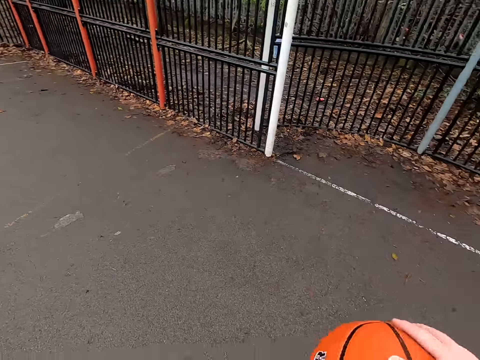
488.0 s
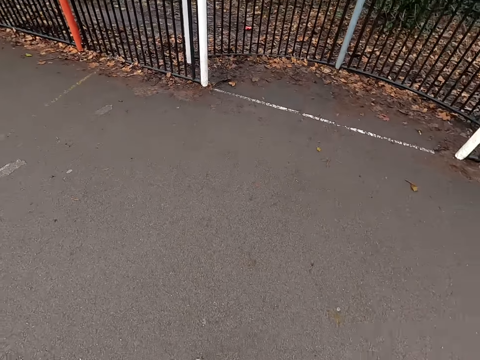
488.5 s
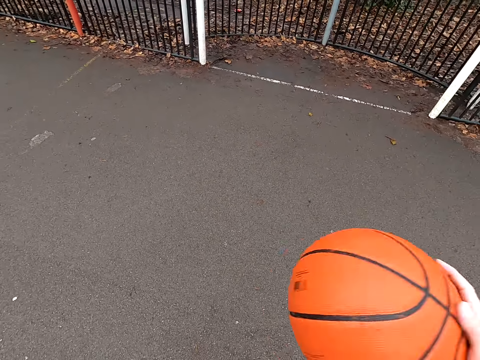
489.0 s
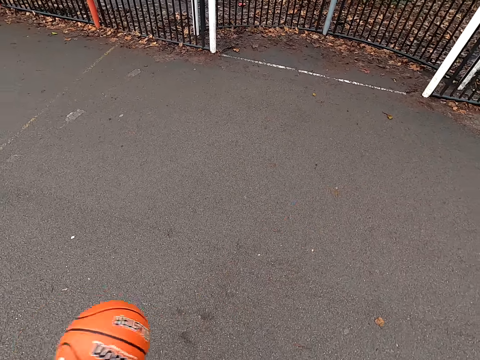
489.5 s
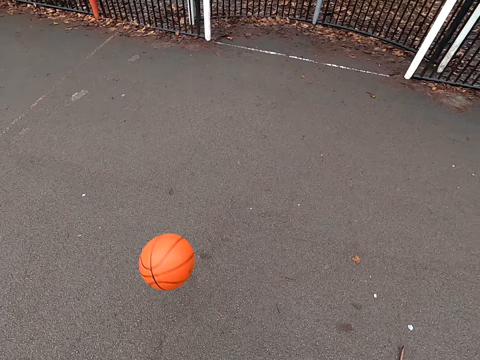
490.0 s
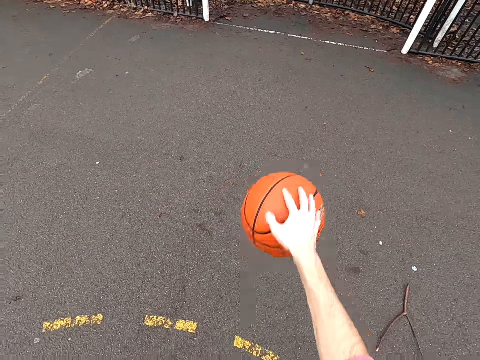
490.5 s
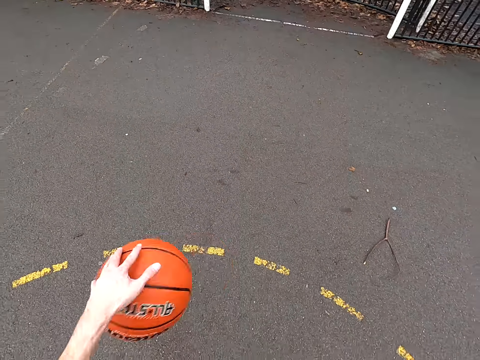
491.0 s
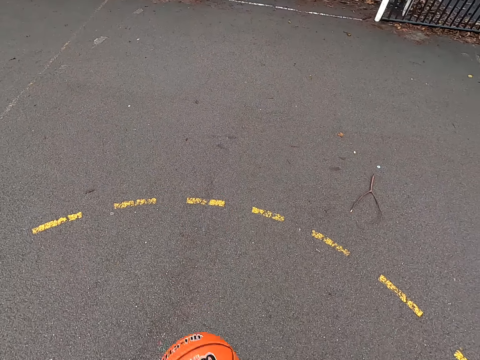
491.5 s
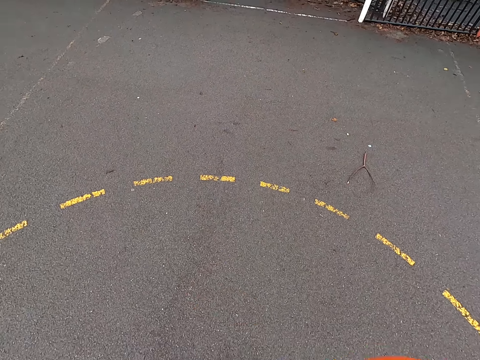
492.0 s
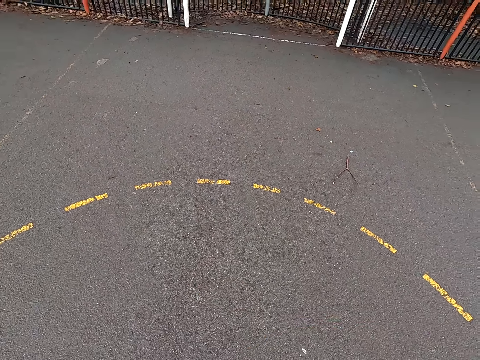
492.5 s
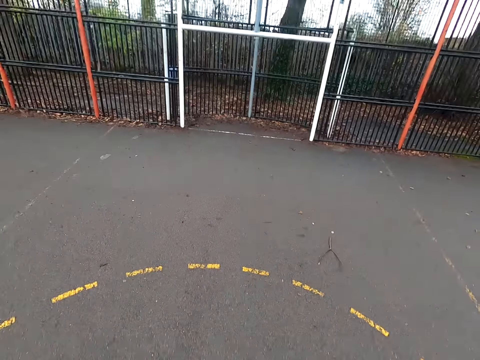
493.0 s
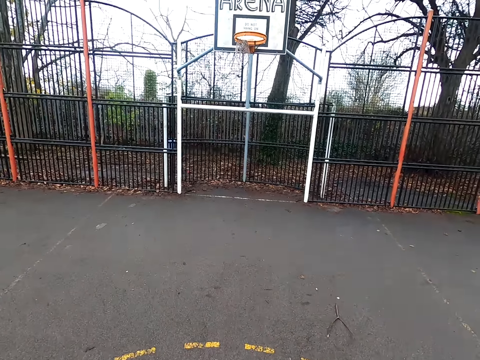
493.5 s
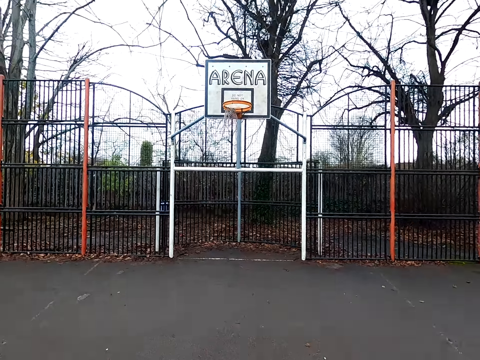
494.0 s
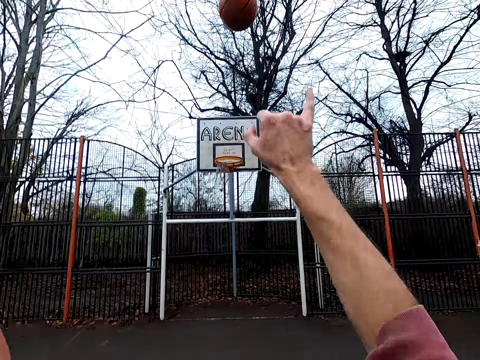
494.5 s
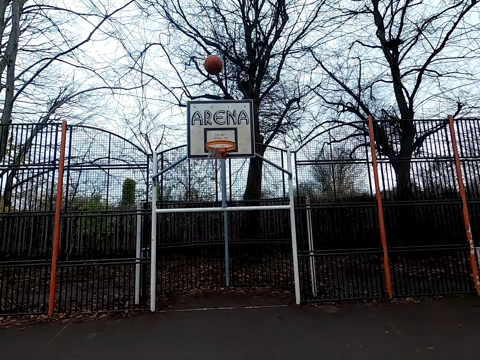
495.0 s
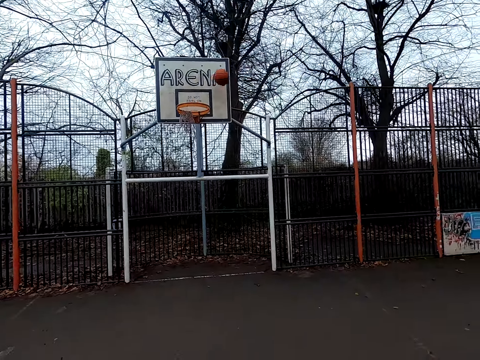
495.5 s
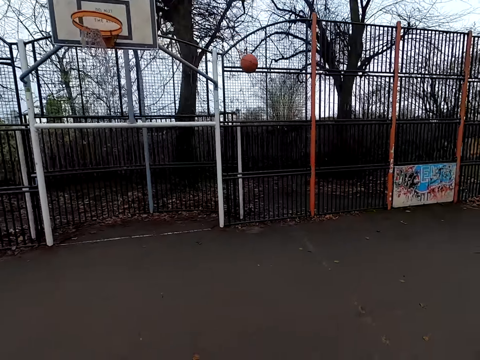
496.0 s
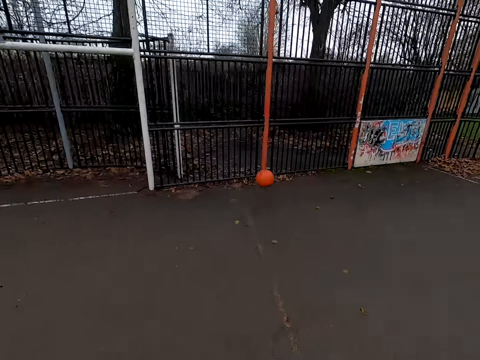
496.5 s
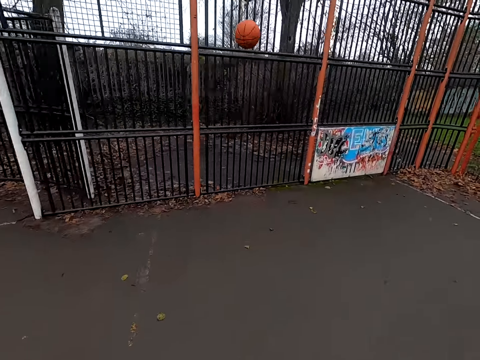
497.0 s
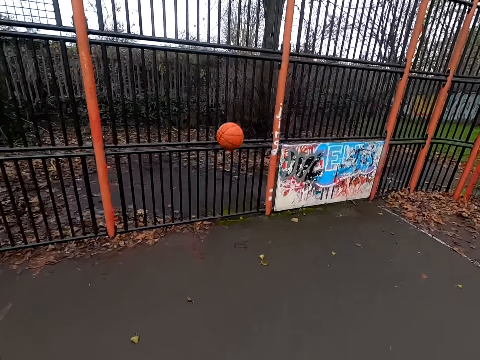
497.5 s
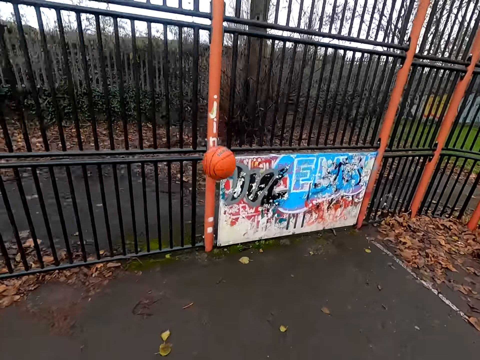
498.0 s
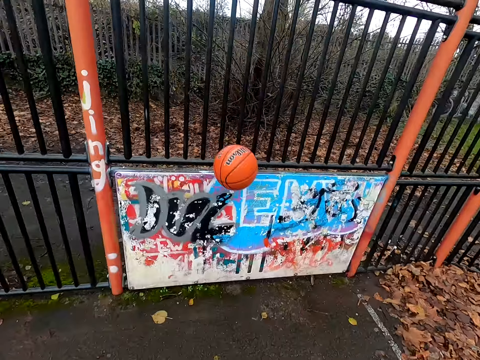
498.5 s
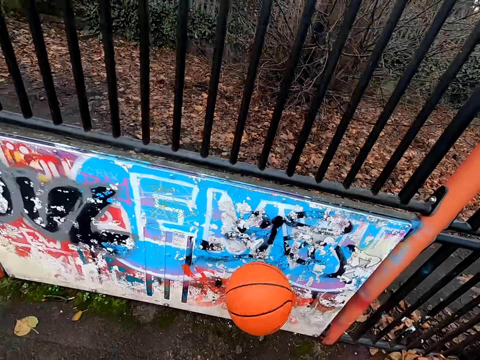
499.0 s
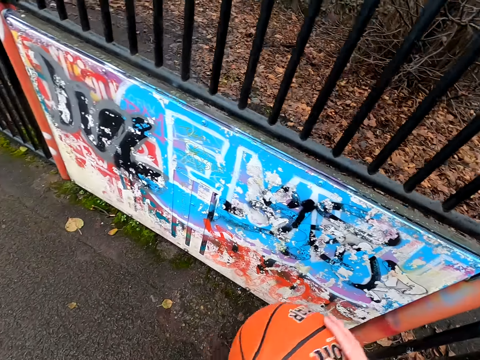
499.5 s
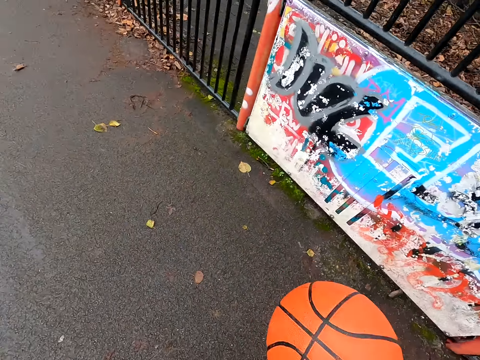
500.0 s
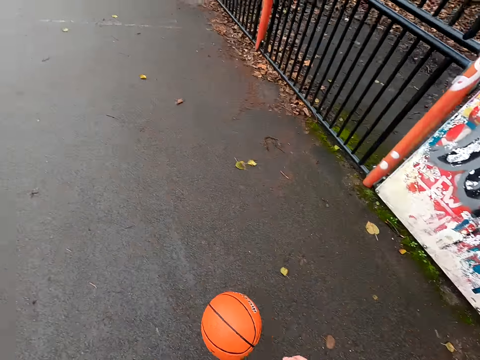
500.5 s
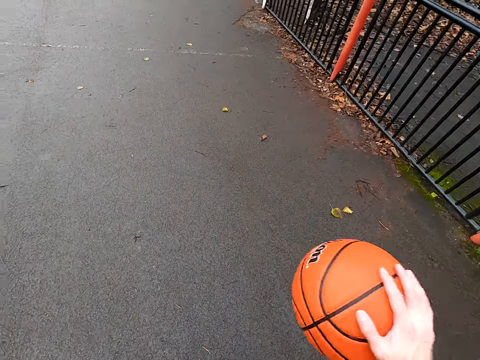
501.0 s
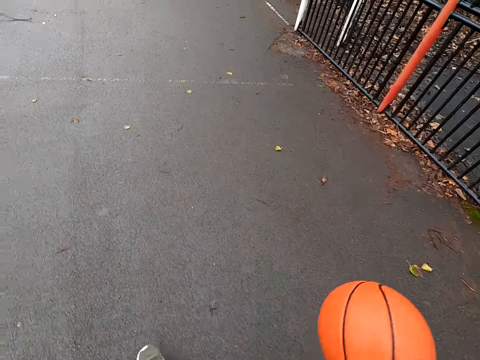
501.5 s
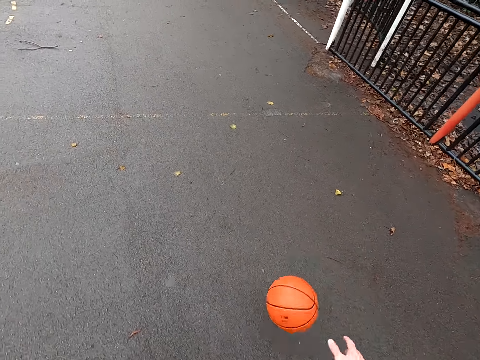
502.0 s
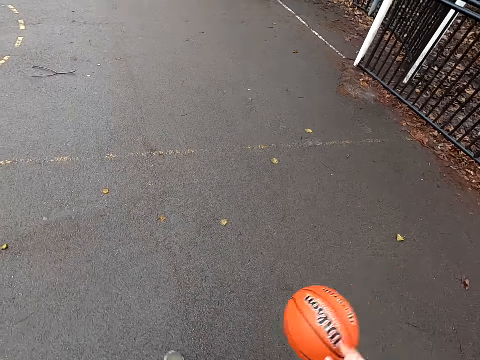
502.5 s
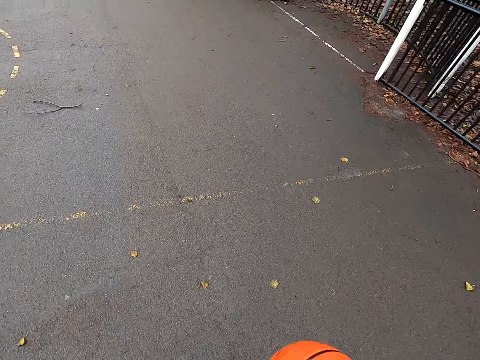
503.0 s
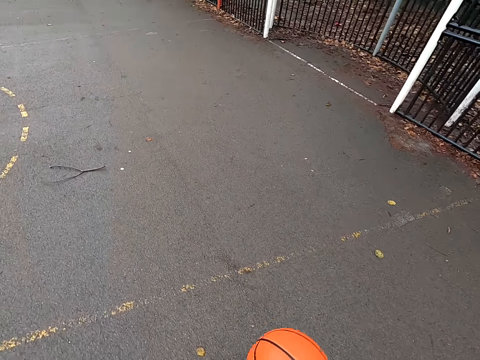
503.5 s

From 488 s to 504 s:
The camera wearer takes the ball and dribbles the ball. They shoot the ball. They walk around. They take the ball and dribble the ball.

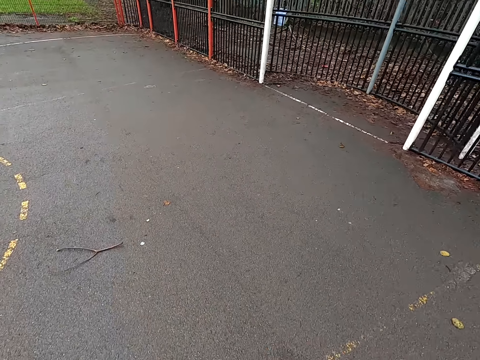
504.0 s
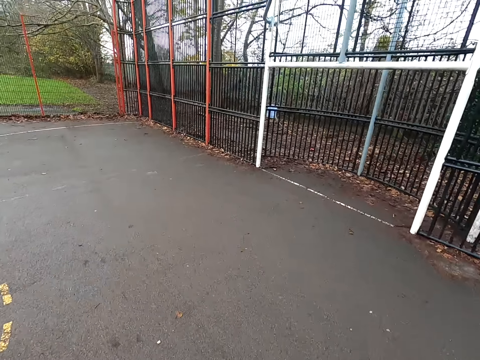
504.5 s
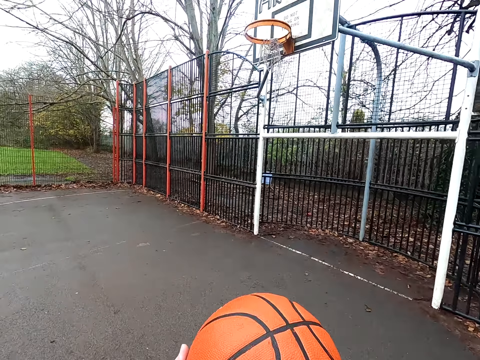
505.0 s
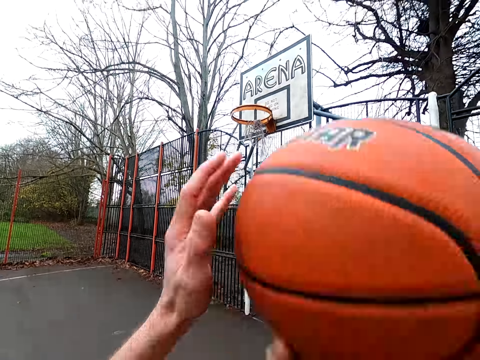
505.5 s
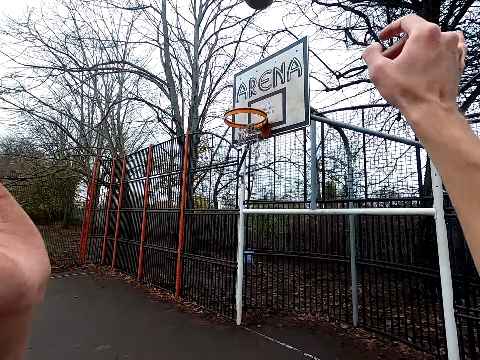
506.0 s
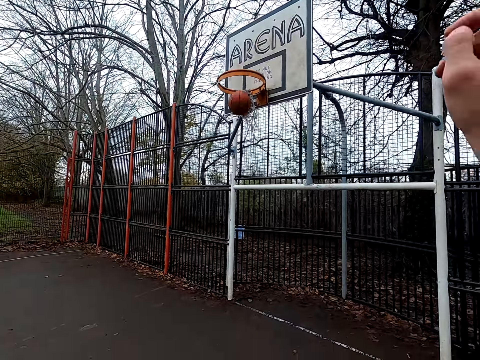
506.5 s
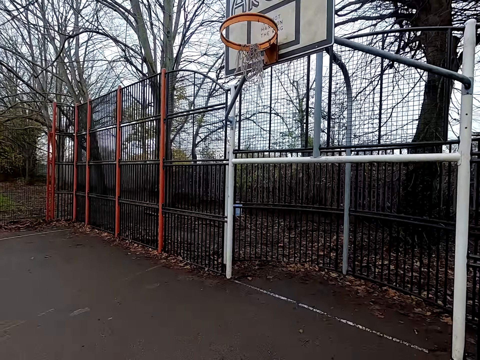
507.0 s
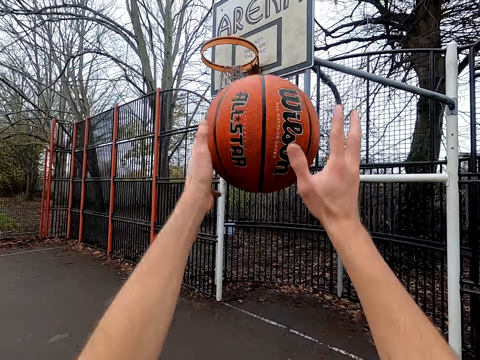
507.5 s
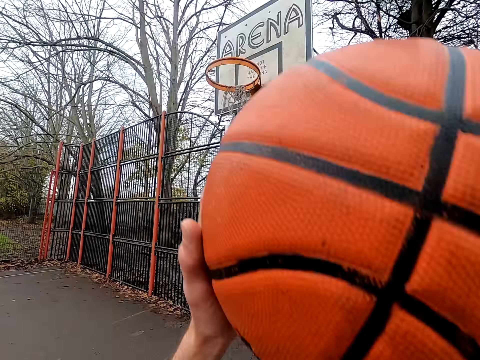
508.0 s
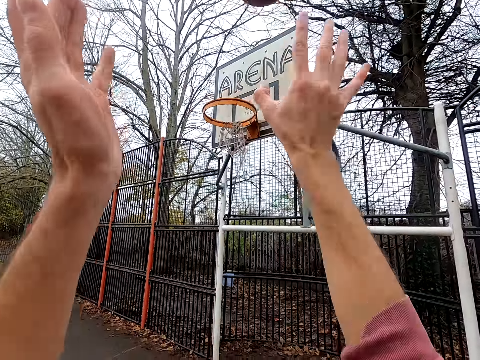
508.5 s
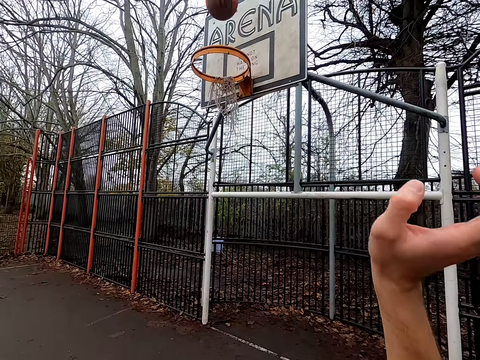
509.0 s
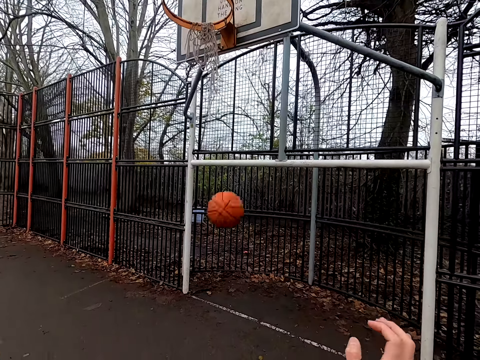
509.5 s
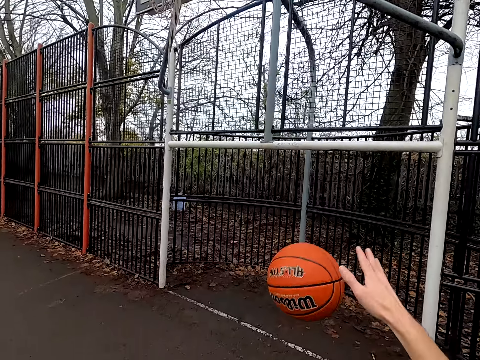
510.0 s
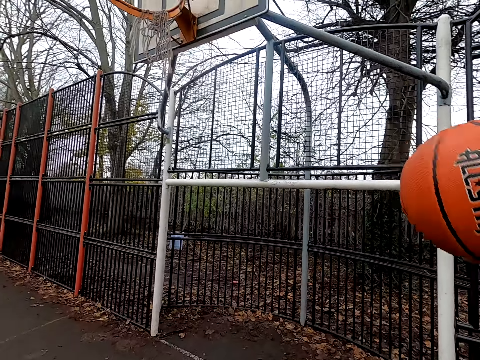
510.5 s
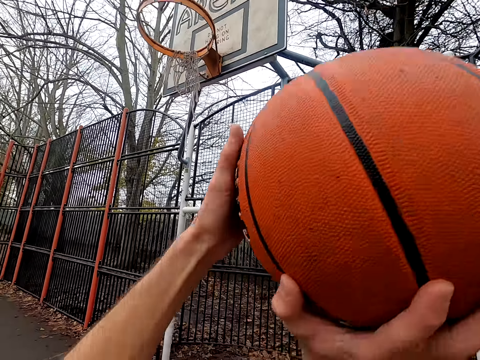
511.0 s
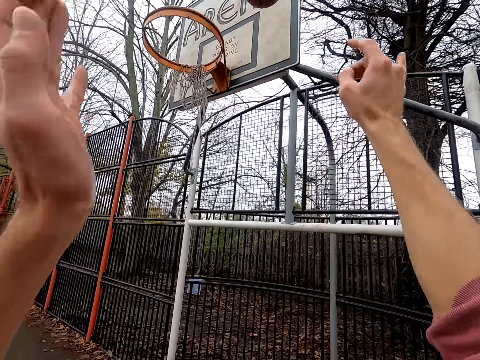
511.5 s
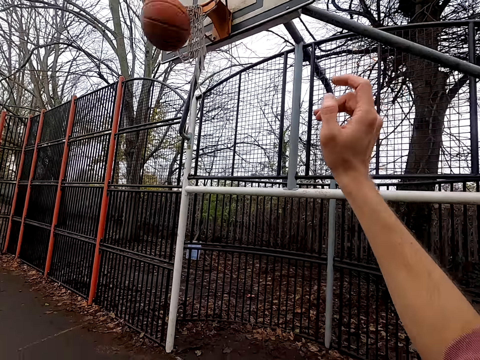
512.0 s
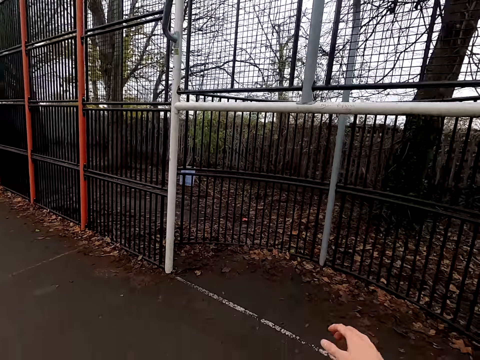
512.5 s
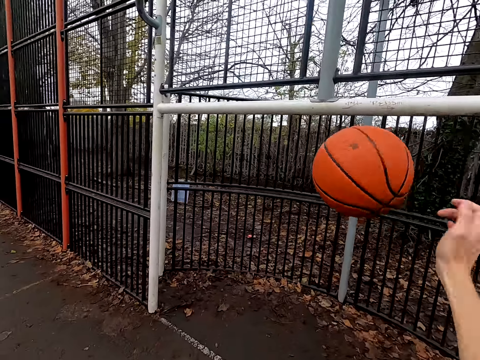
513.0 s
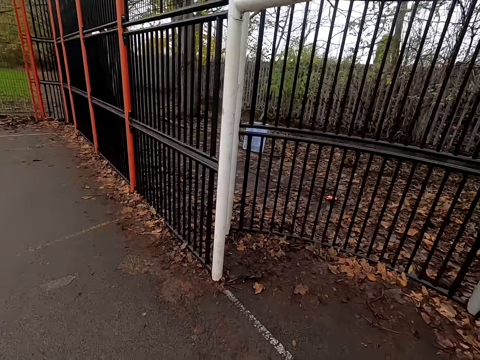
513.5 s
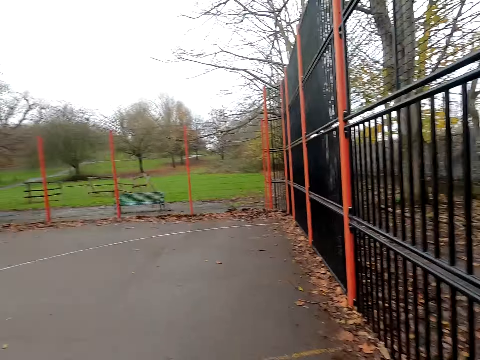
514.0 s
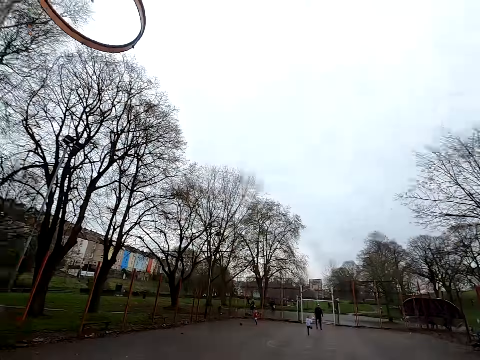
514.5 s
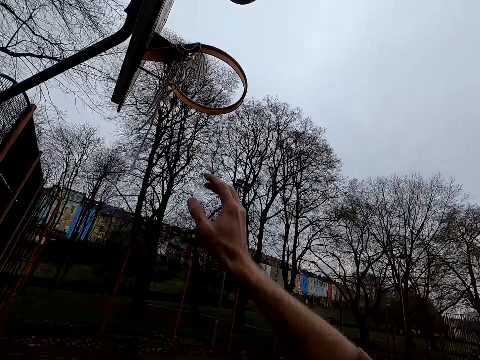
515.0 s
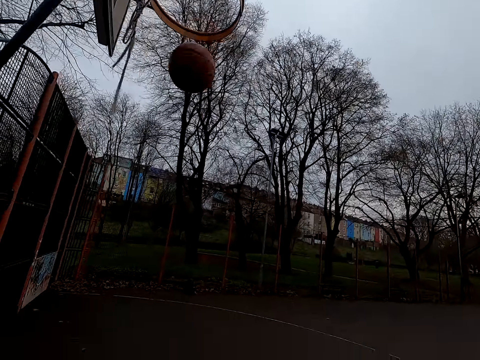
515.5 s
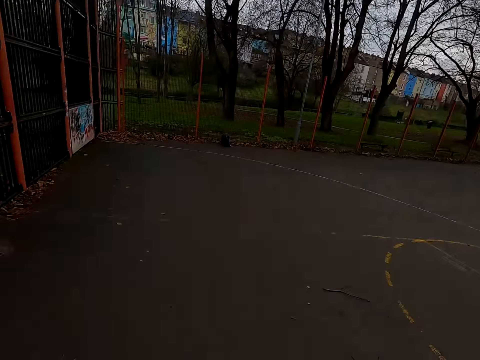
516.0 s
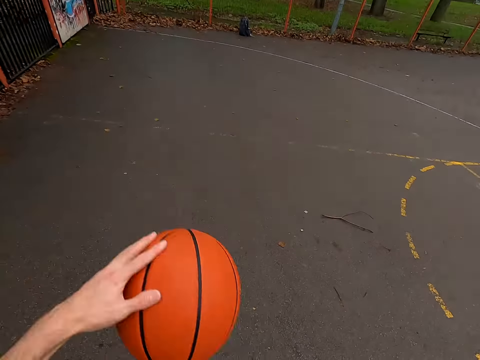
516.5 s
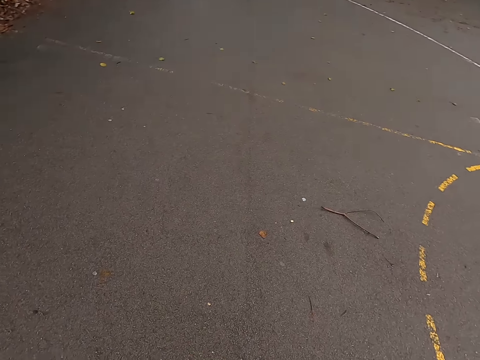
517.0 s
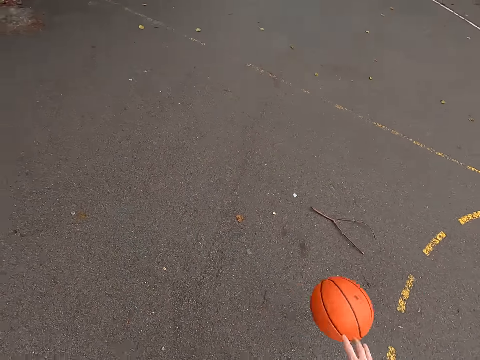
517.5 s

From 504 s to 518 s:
The camera wearer shoots the ball. They take the ball. They shoot the ball. They pick up the ball. They shoot the ball. They bounce the ball and take the ball. They shoot the ball. They take the ball and bounce the ball.
